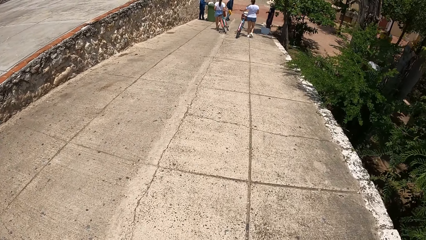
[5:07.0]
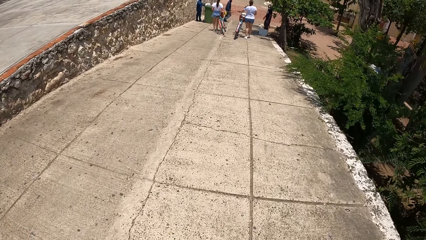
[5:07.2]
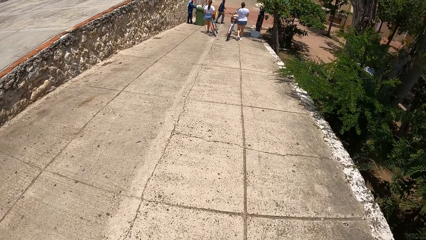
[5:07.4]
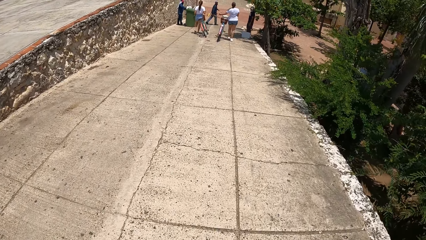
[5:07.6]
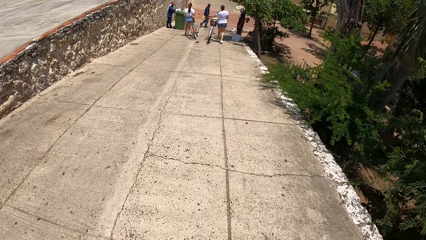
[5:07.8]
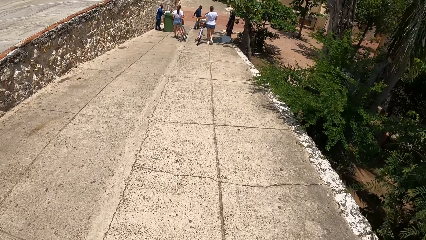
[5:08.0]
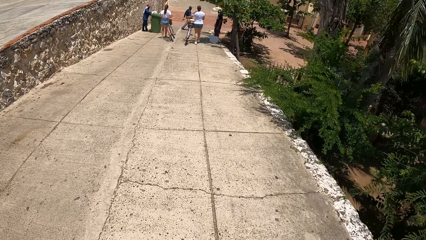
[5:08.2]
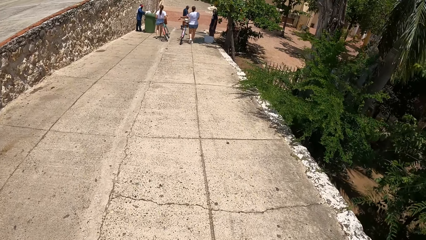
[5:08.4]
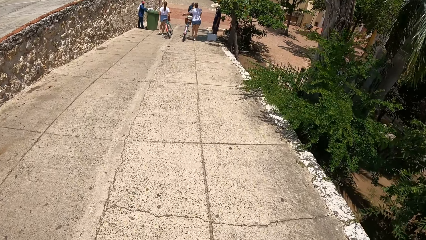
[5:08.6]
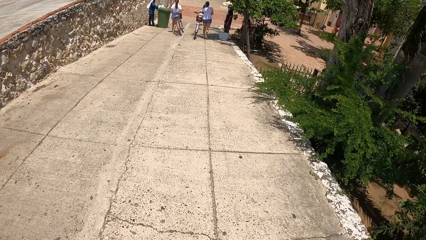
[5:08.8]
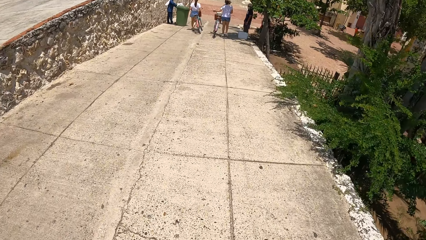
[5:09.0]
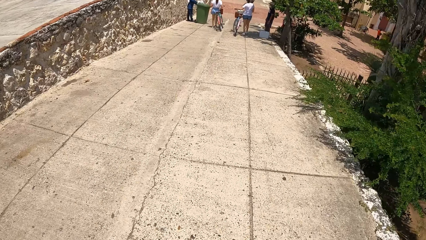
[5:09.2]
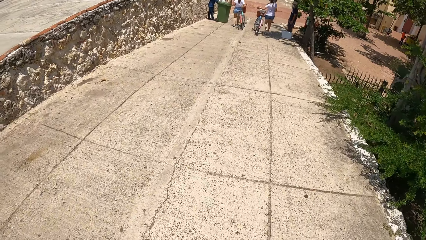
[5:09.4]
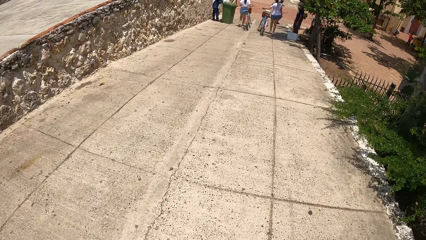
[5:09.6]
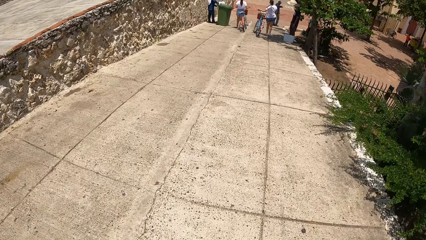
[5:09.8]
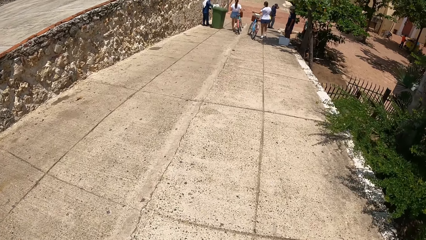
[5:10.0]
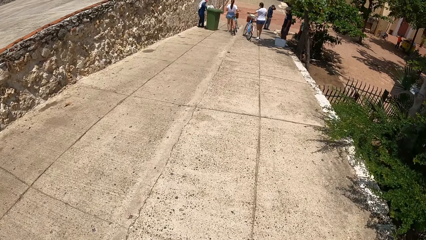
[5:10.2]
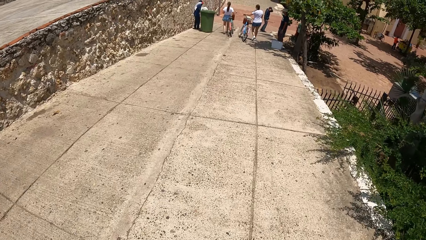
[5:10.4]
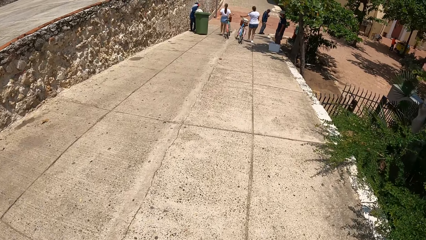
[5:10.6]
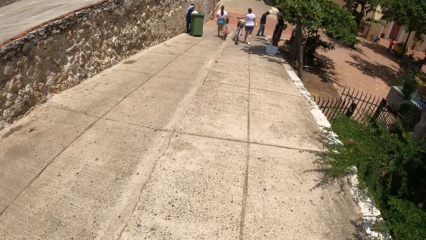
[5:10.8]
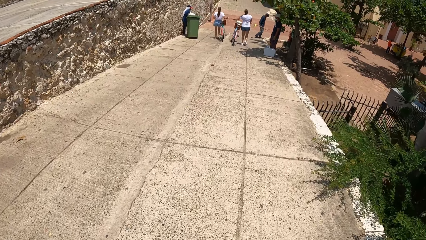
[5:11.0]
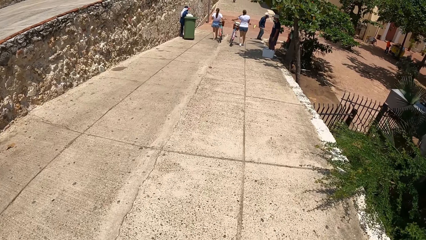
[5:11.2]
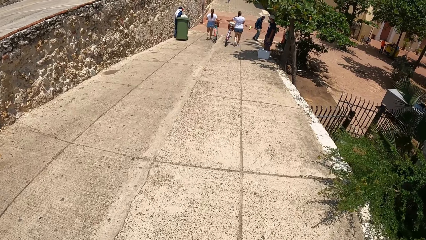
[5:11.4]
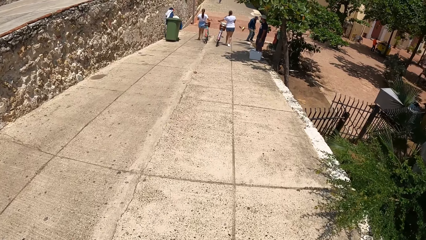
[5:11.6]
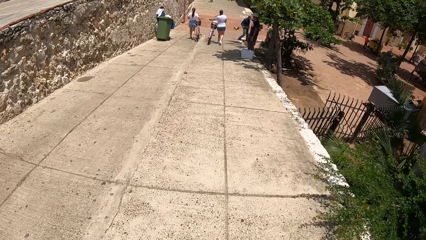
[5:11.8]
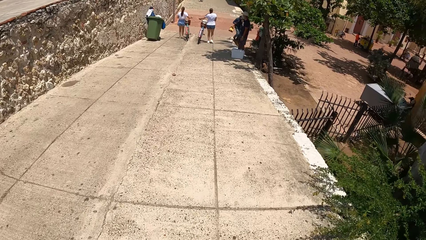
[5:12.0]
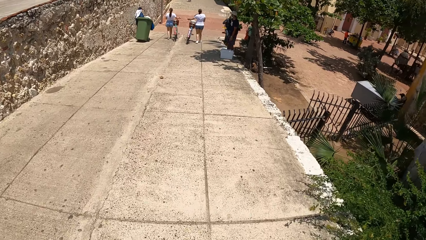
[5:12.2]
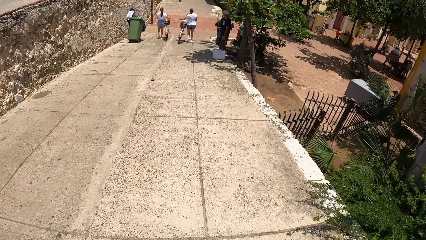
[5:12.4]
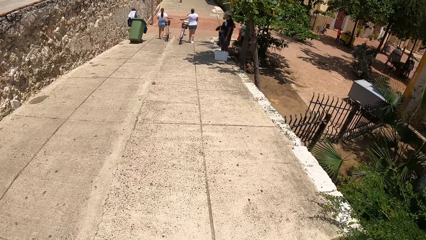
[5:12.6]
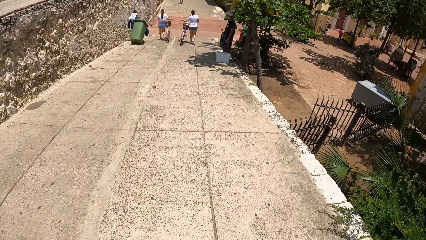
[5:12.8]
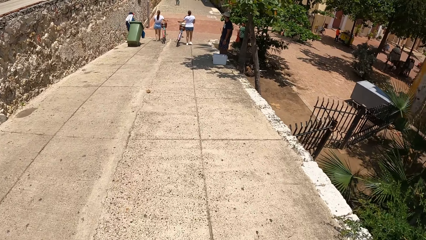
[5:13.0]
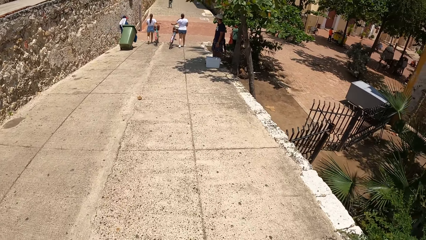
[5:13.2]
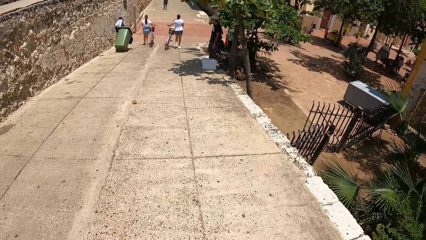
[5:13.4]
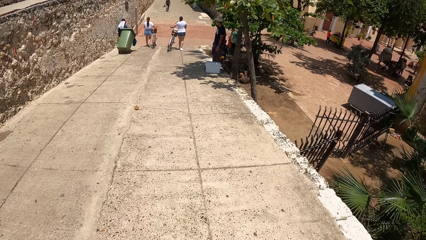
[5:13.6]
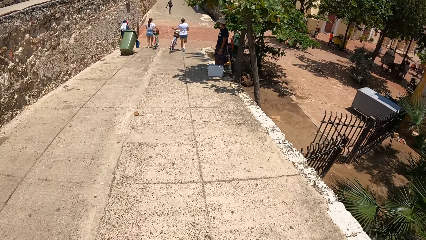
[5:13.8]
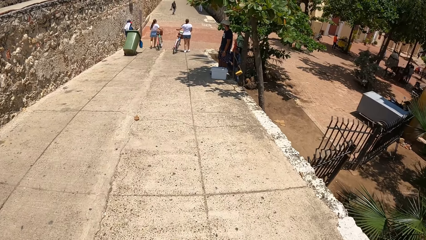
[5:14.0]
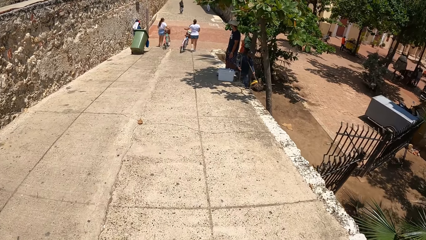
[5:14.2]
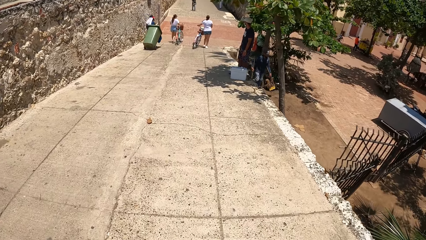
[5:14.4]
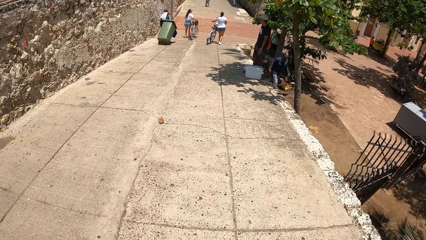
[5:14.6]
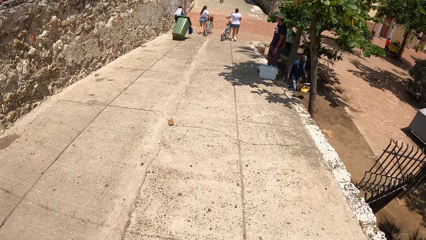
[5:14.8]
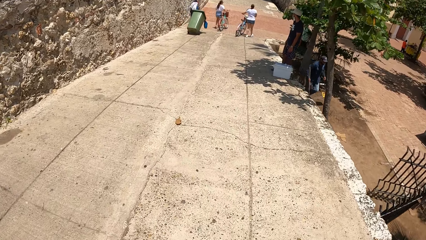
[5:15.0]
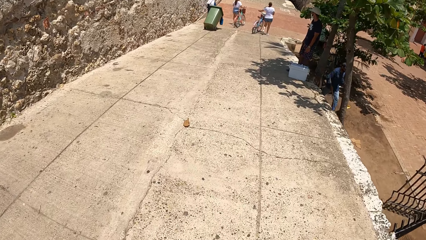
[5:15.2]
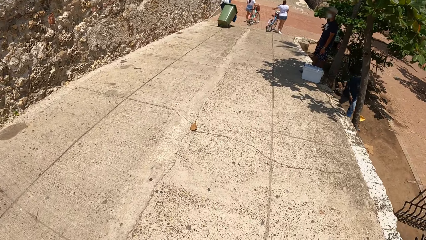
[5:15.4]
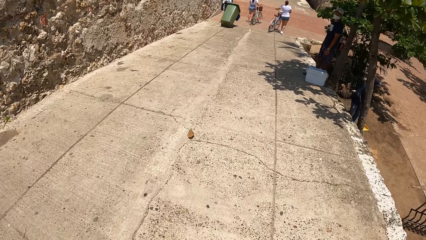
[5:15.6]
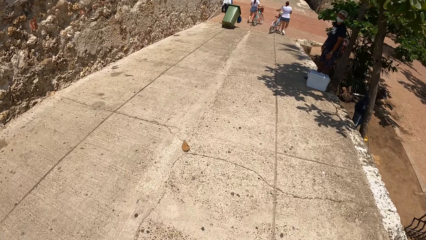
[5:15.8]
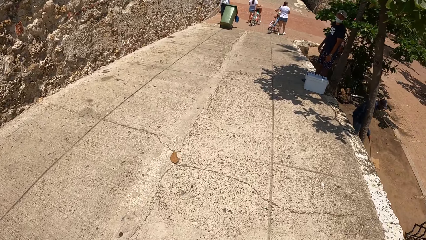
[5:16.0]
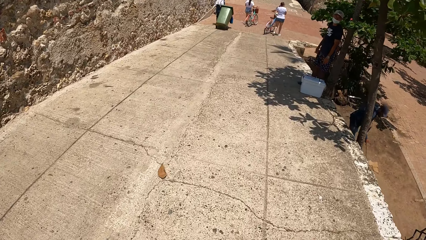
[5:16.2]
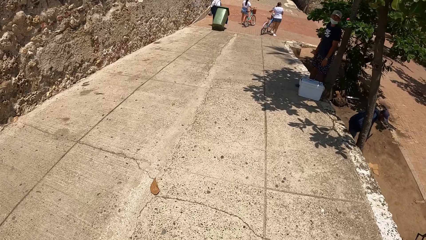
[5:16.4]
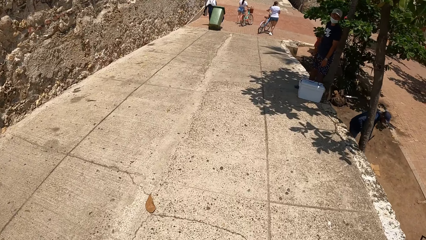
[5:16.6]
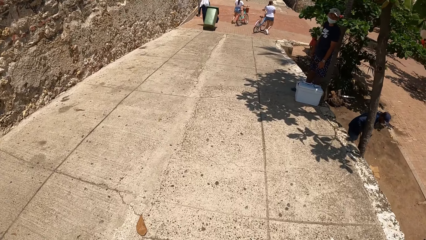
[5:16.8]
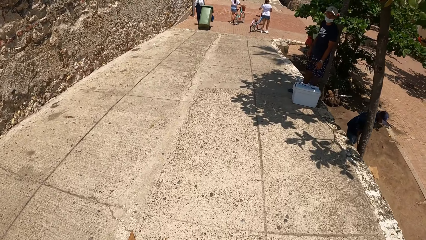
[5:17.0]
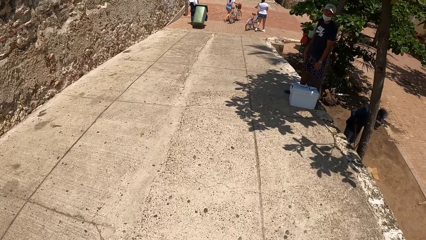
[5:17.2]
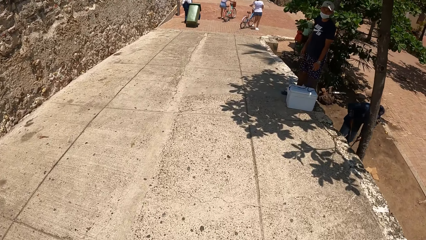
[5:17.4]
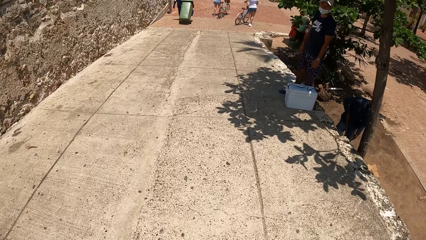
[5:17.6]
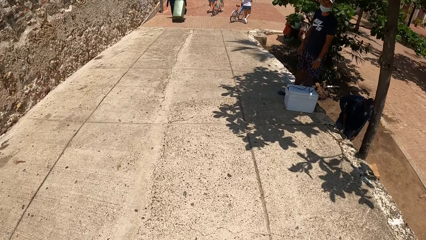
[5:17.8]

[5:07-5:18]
The camera wearer walks around the compound.

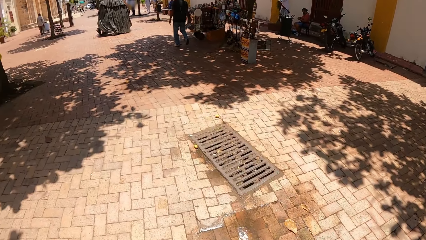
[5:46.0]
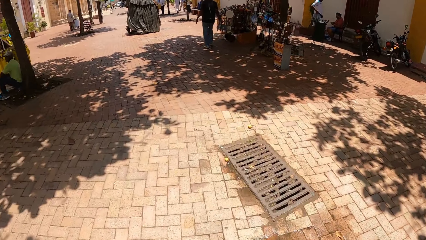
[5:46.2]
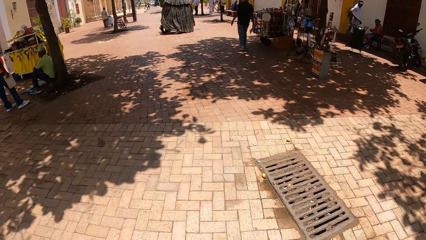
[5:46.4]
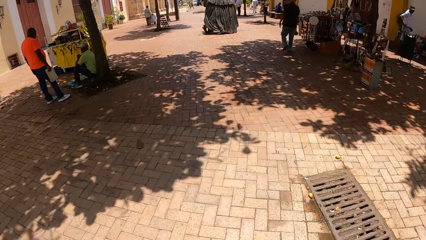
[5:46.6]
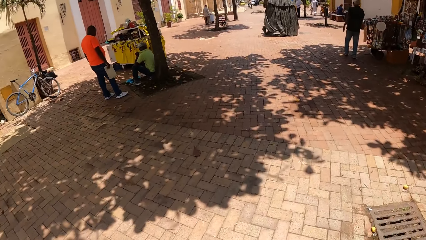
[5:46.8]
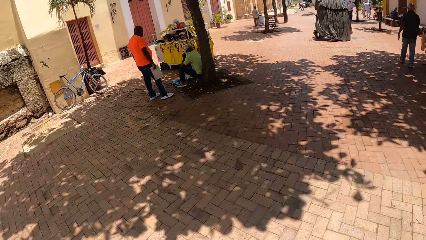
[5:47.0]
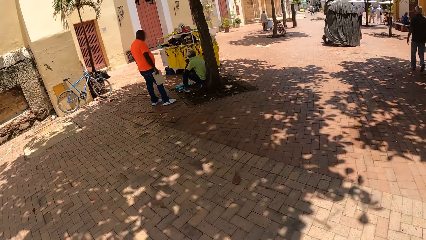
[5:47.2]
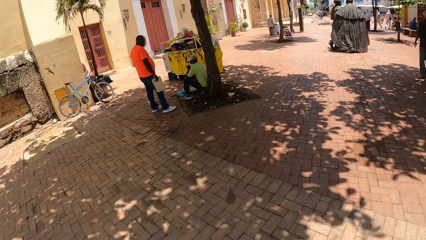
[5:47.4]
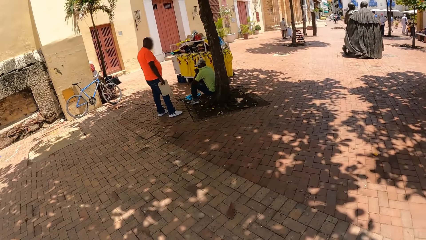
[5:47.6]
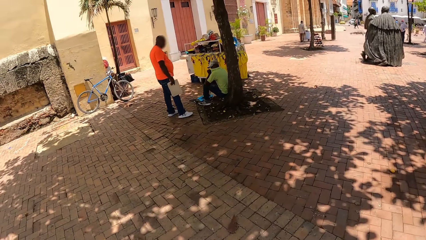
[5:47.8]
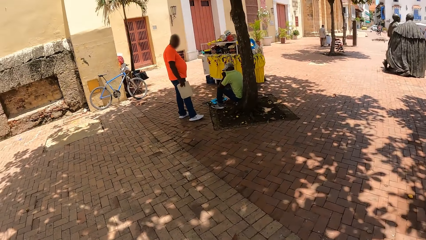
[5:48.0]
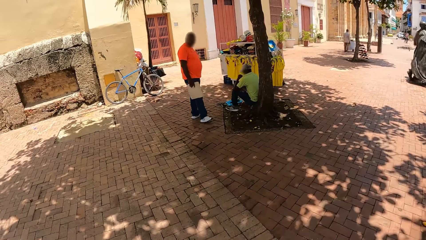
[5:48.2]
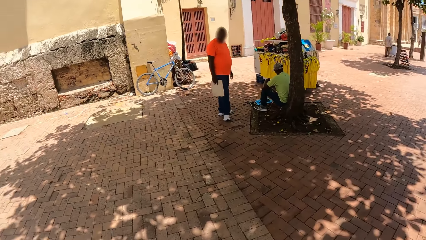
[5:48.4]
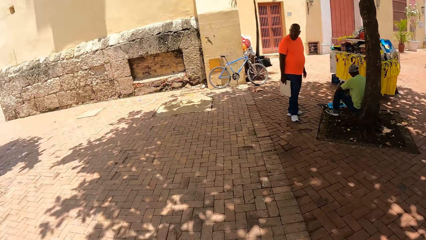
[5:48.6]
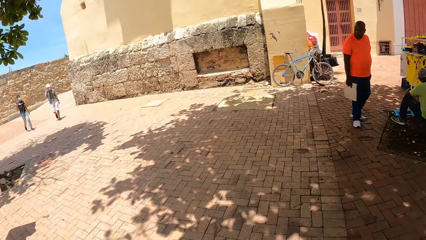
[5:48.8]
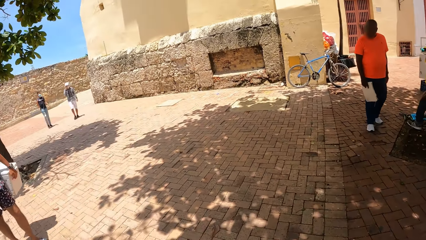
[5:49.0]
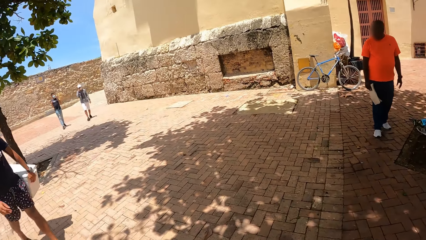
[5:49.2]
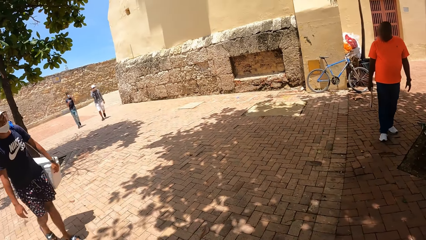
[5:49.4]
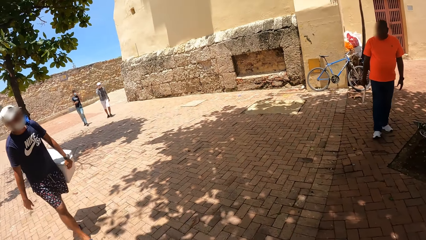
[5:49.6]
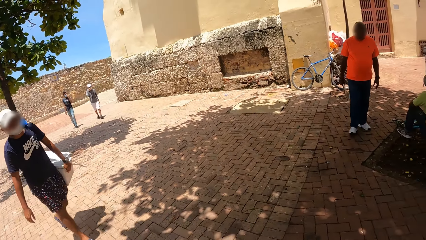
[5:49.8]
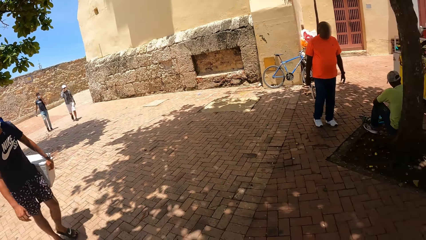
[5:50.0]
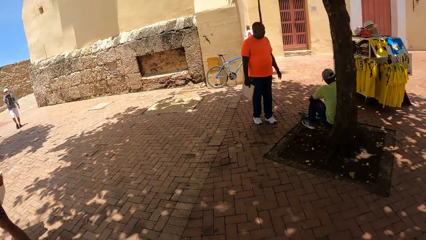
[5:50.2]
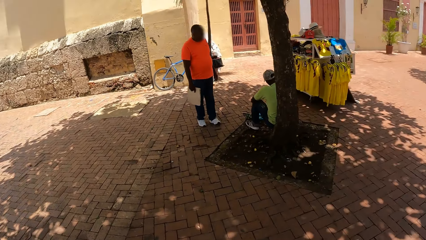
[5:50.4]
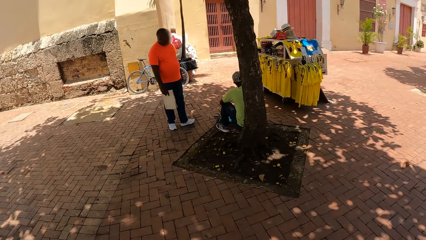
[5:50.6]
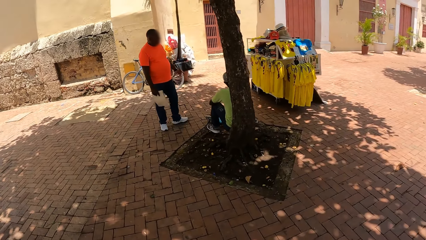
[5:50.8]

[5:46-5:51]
The camera wearer looks around the compound. They look around the compound again.
